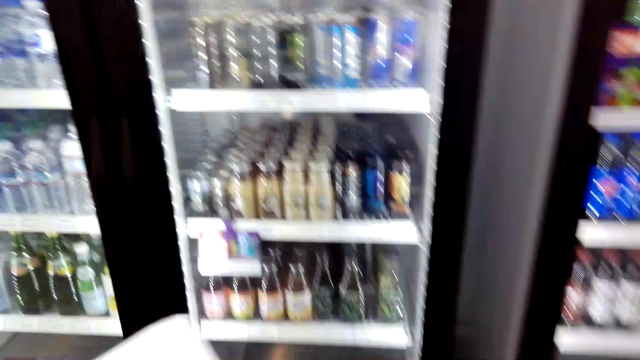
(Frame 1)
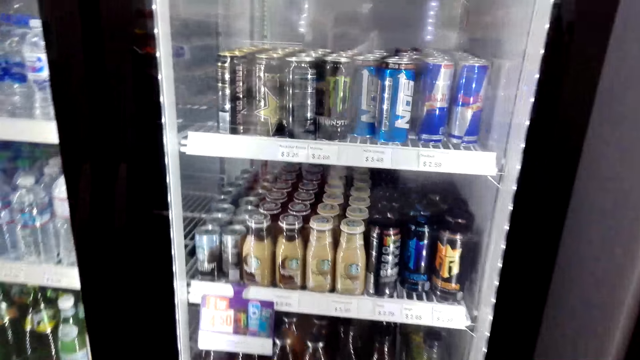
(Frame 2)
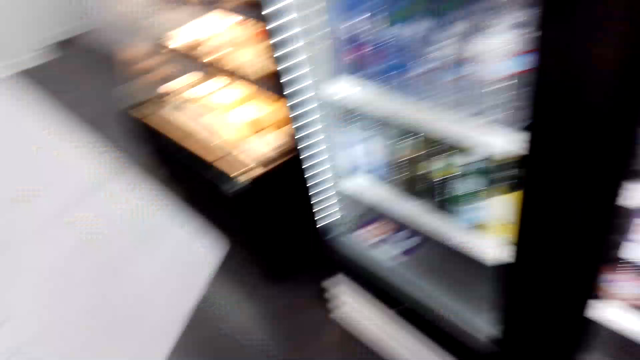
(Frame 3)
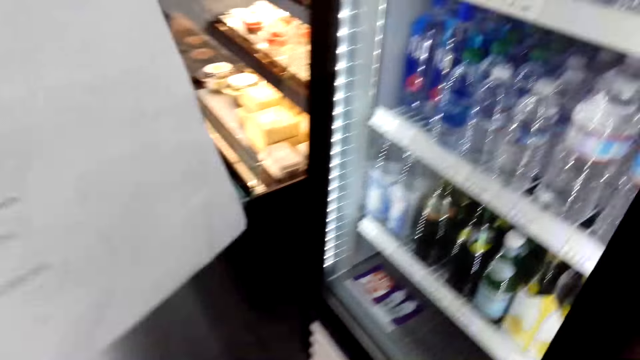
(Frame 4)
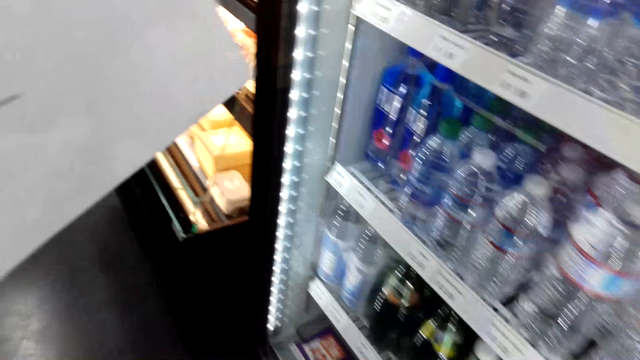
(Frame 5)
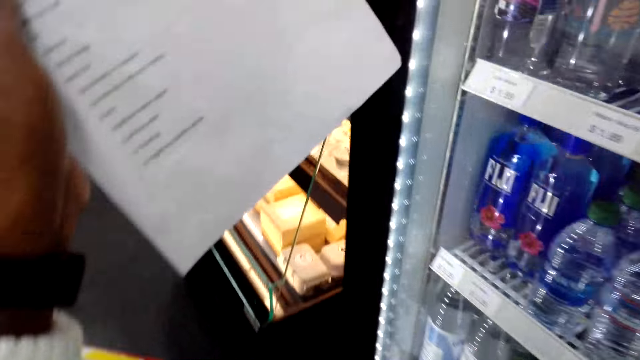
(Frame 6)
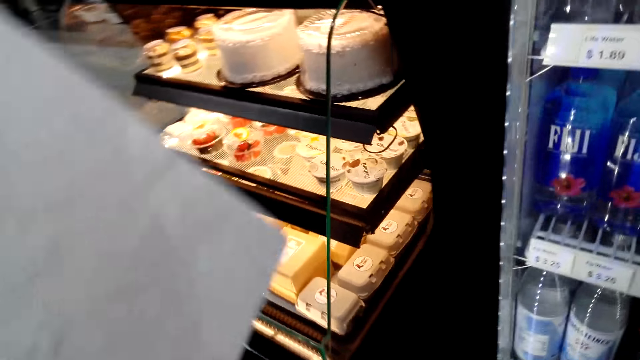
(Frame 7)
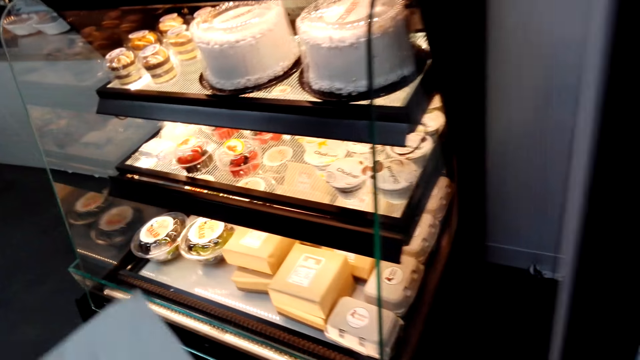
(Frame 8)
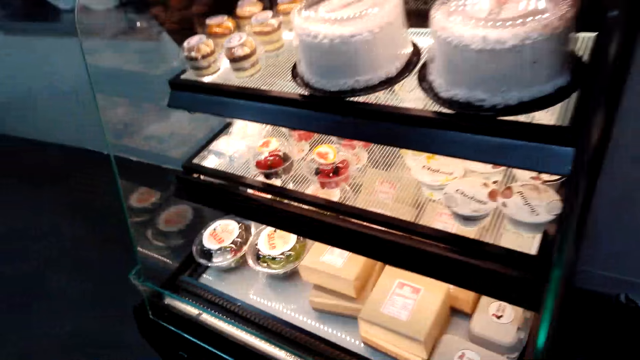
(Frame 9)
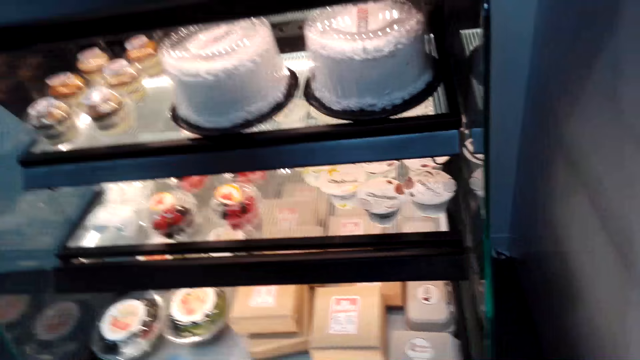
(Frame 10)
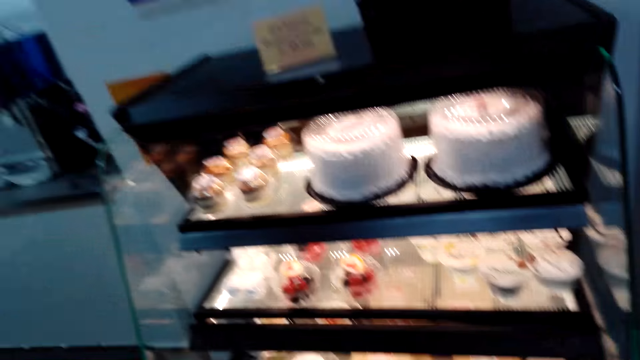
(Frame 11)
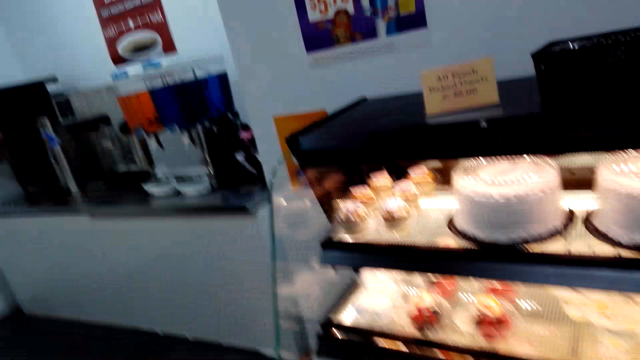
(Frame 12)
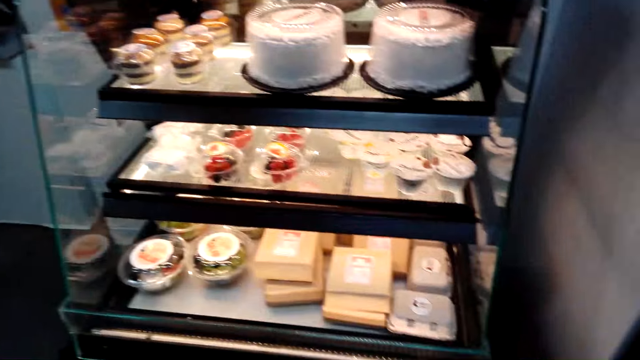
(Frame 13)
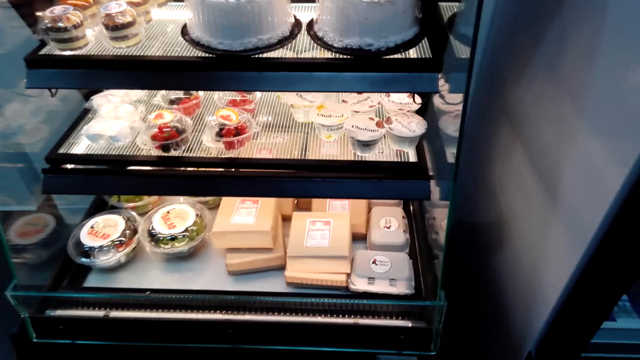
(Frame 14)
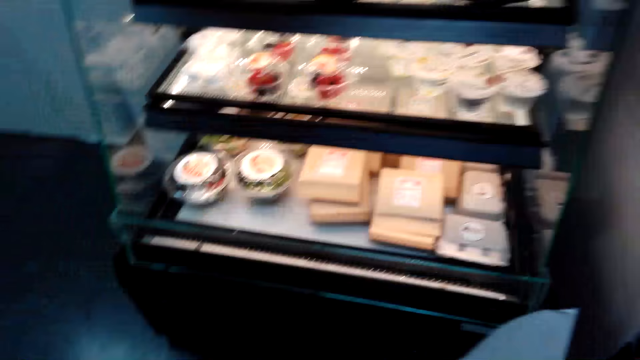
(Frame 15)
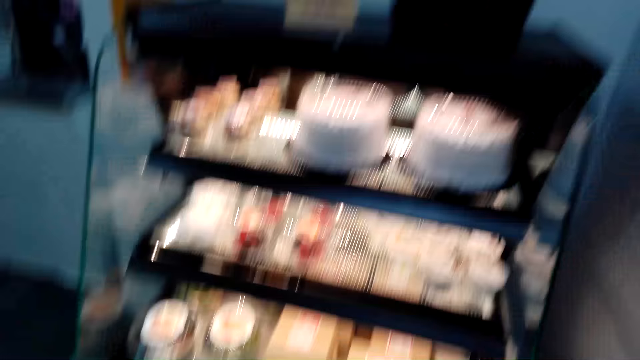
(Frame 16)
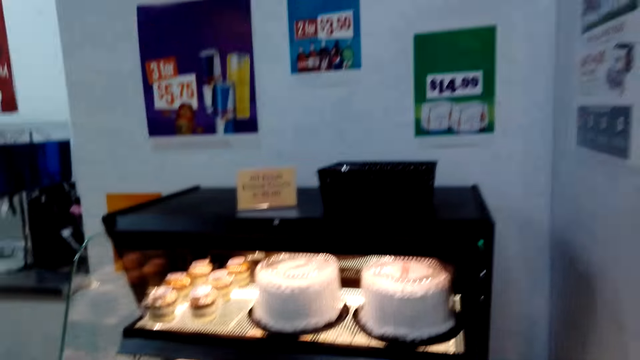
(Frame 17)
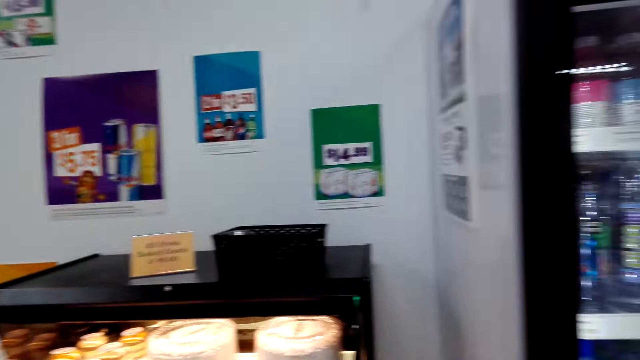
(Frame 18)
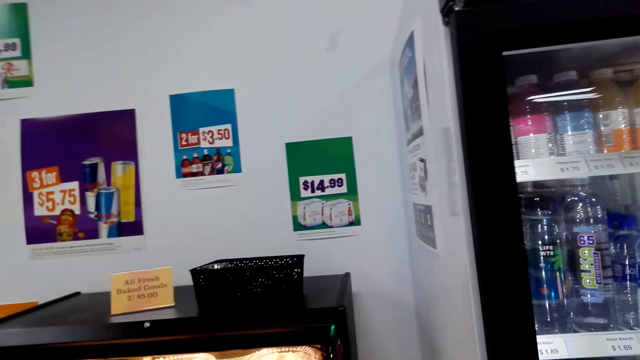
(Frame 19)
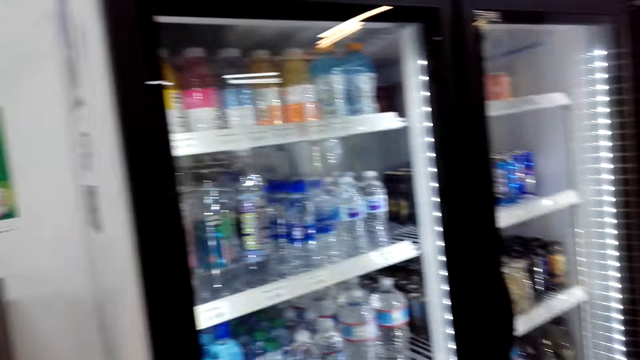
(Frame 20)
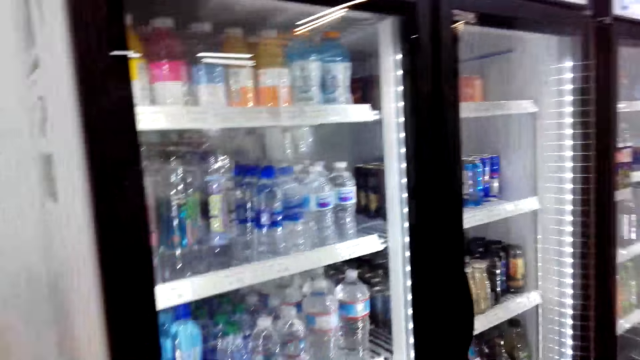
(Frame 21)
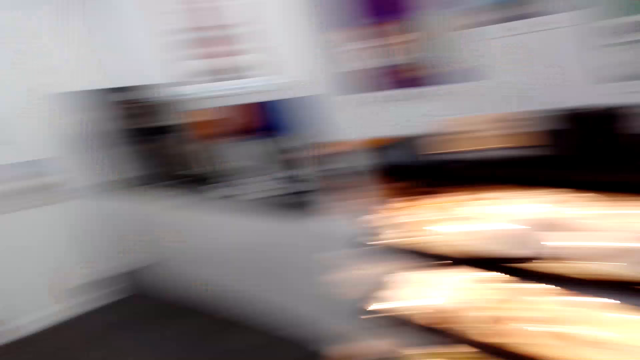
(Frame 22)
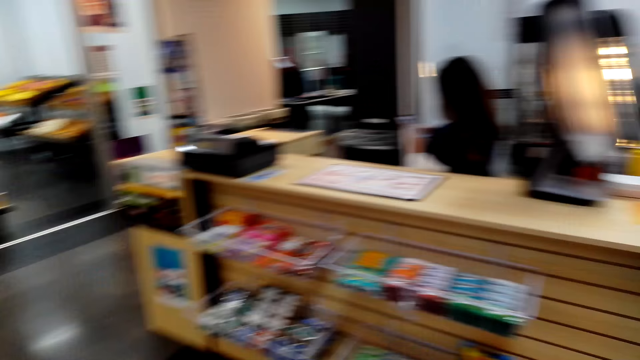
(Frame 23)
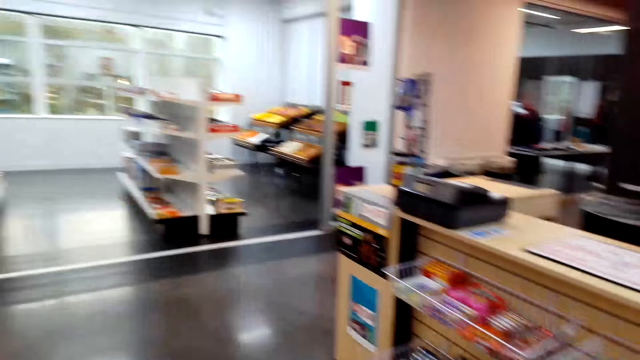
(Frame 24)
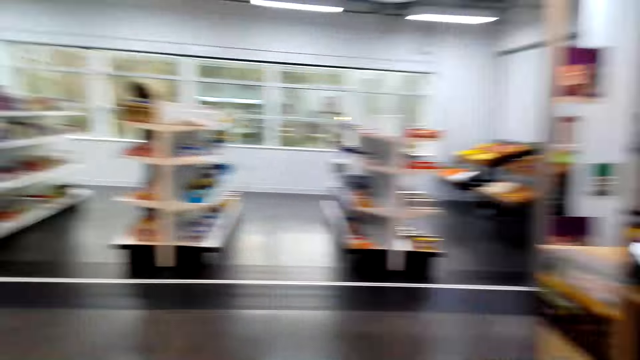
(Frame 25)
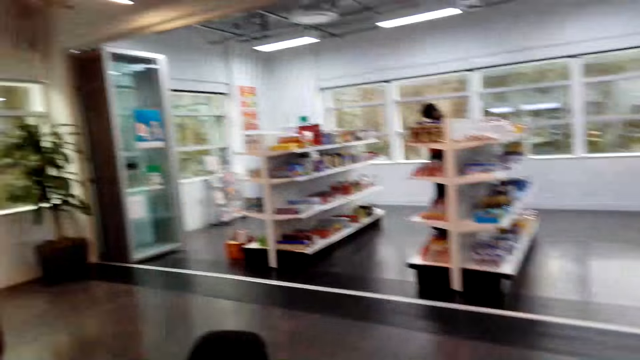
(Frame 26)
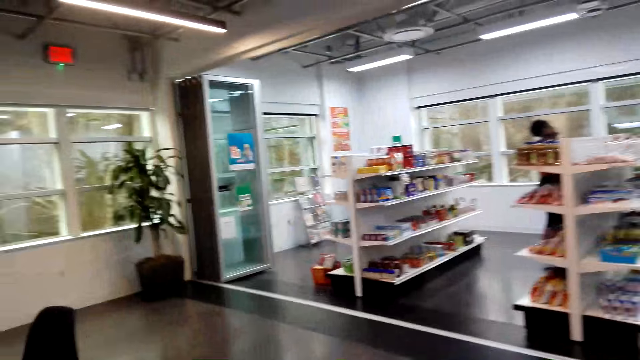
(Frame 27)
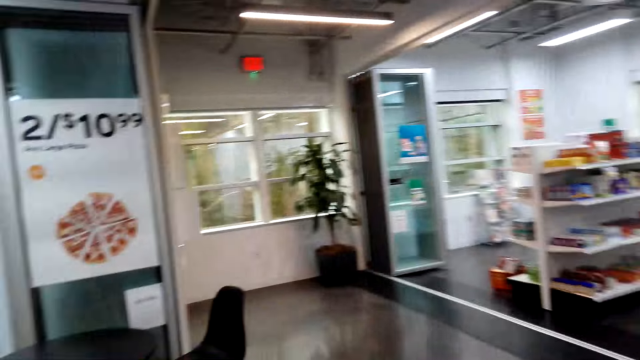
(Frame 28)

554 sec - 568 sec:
The camera wearer looks around. They look at the shopping list. They lift the paper and lower the paper. They look at the cakes. They look around. They look at the posters. They look around the supermarket.

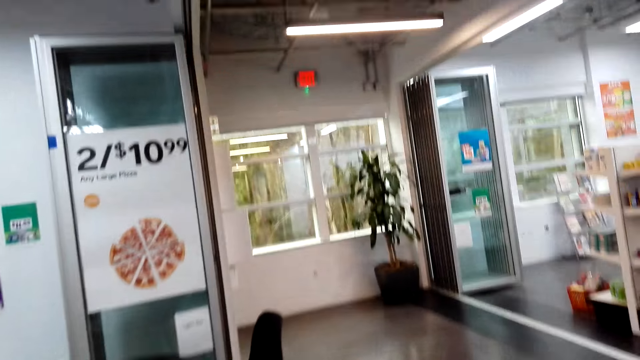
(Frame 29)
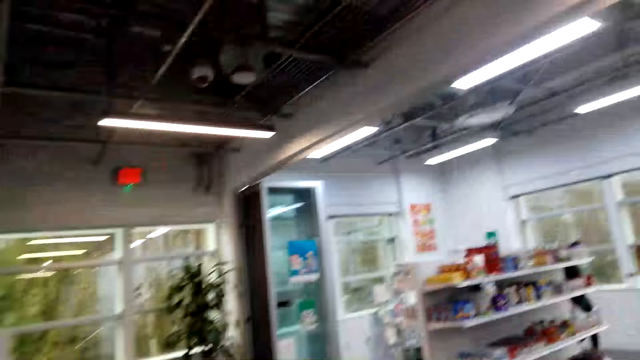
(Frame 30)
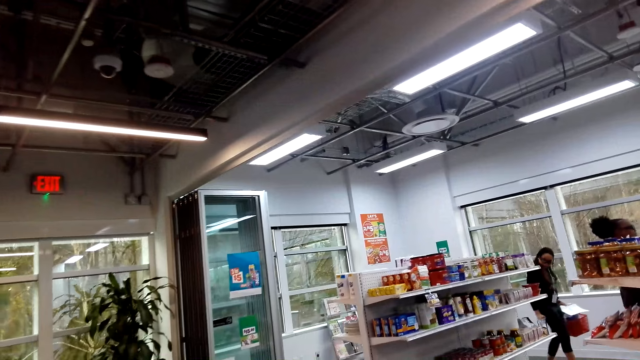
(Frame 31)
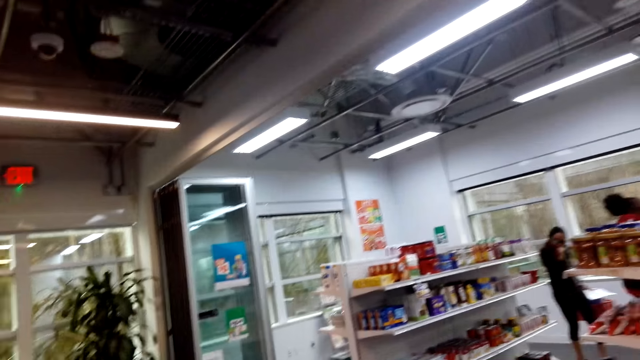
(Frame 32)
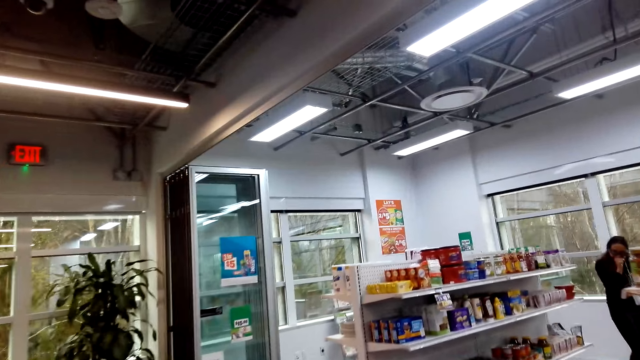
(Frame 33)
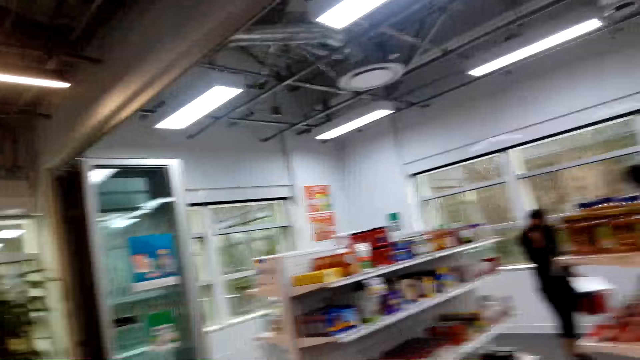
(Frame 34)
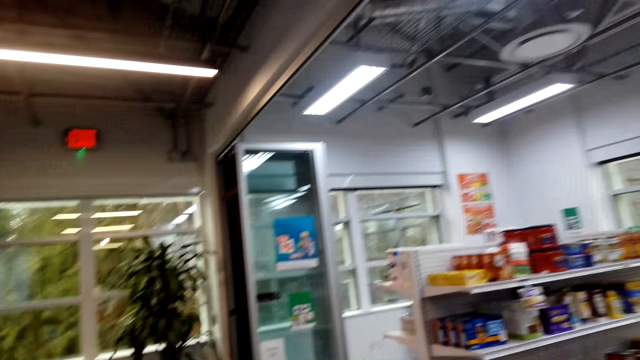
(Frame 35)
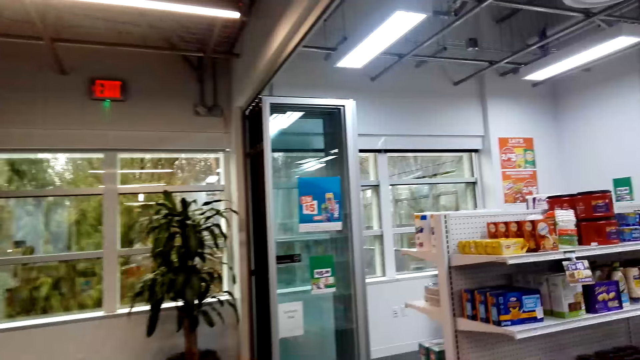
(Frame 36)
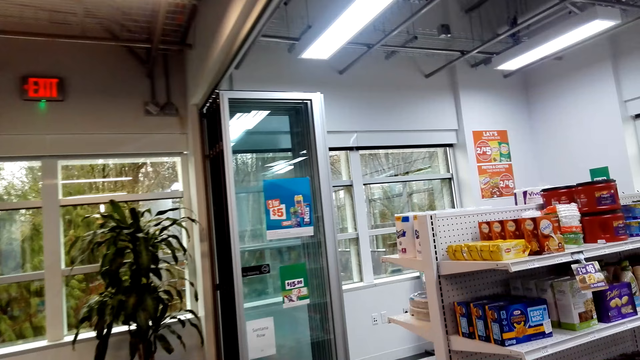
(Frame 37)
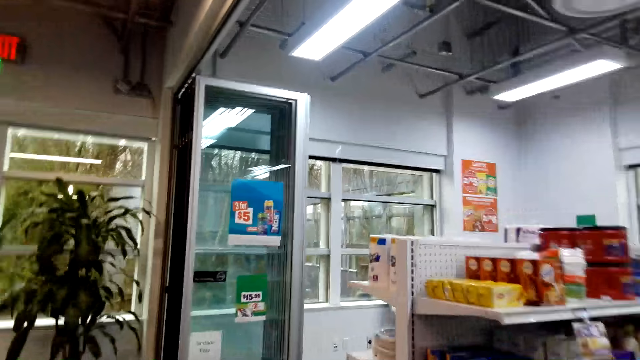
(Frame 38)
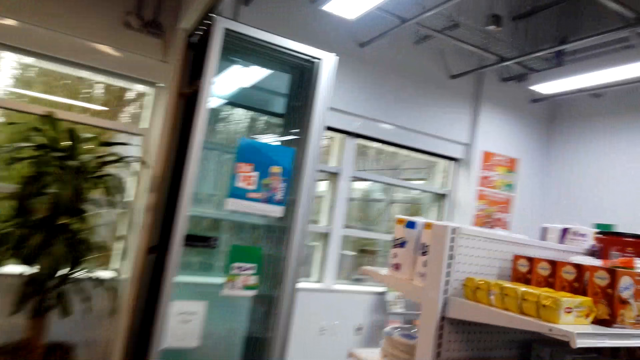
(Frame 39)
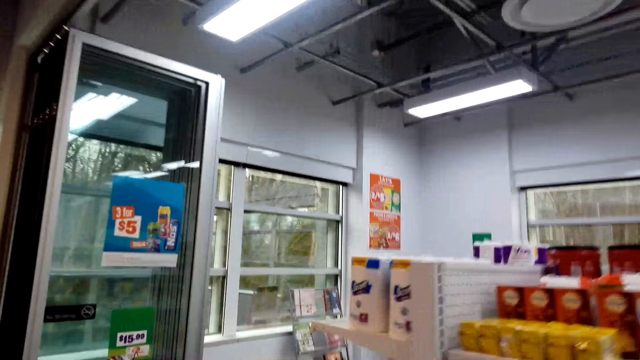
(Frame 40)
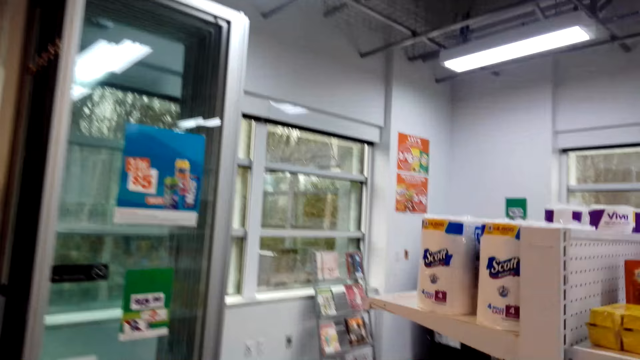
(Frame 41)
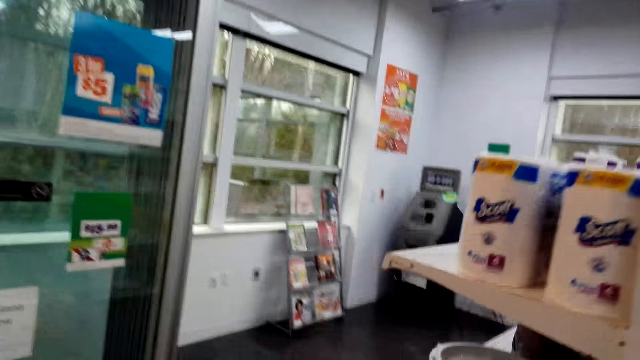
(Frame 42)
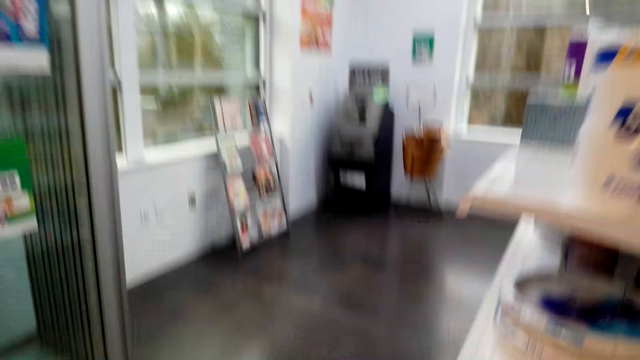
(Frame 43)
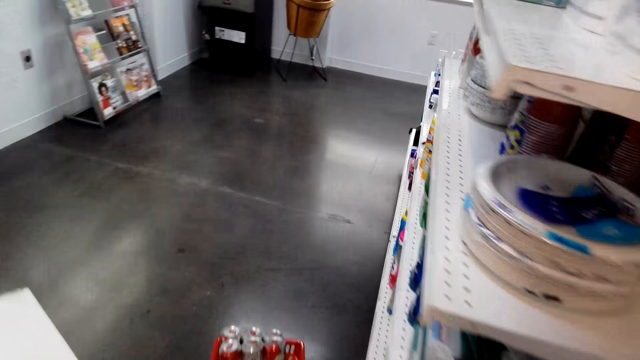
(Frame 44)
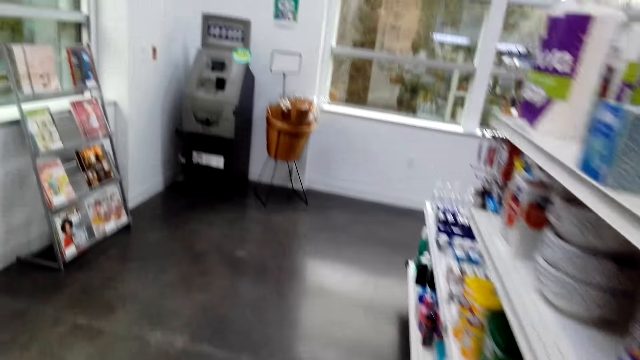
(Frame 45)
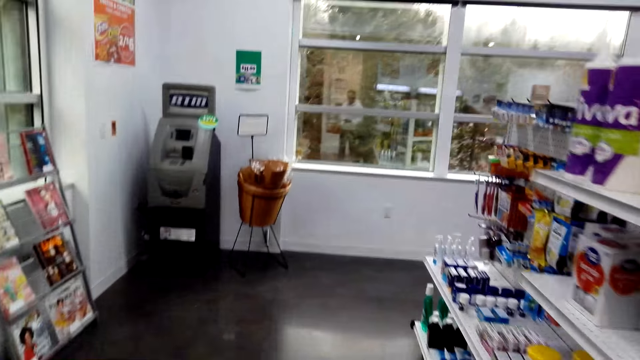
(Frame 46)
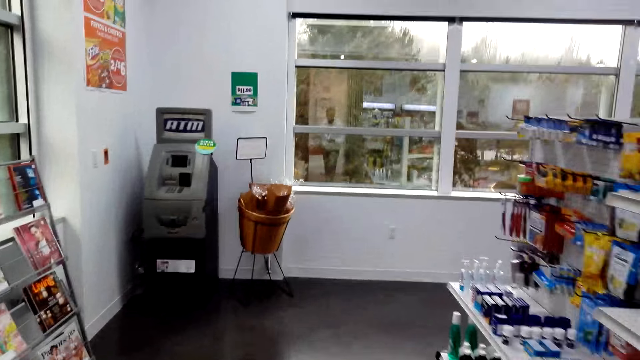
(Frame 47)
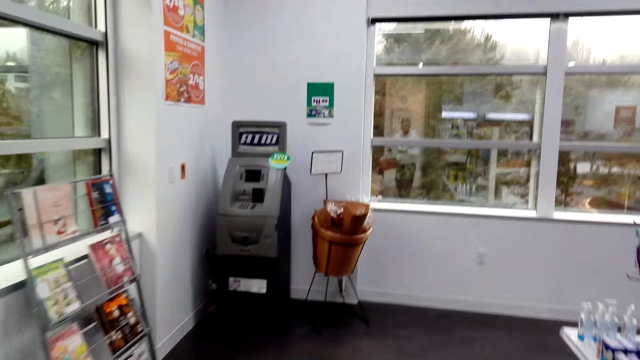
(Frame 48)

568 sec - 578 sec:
The camera wearer walks around the supermarket. A lady moves around. The camera wearer looks at the items on the shelf.
